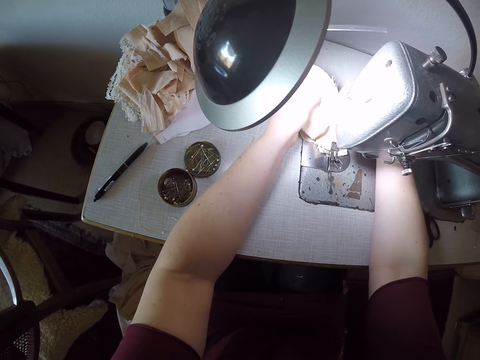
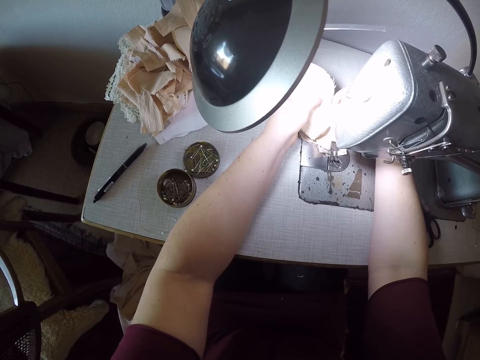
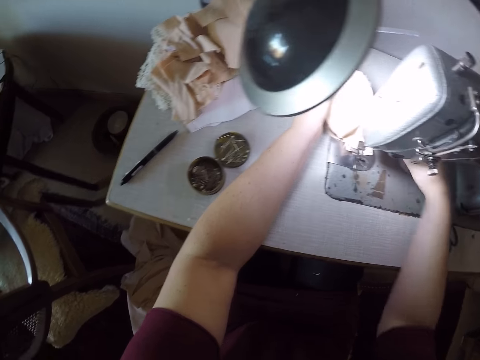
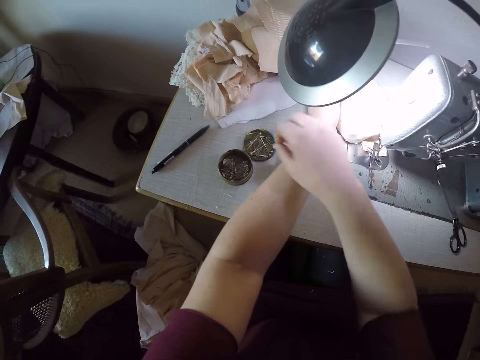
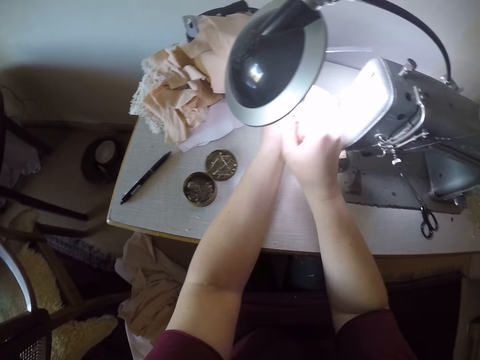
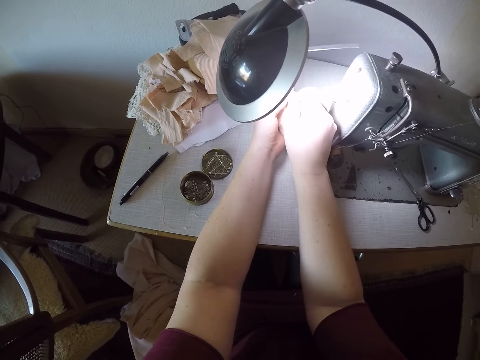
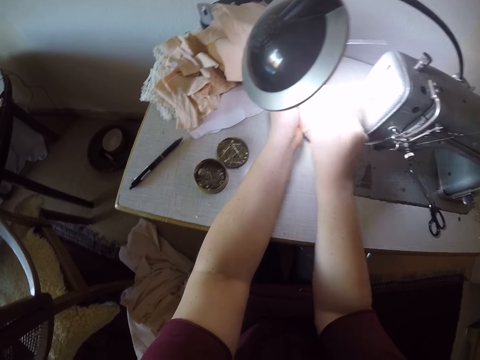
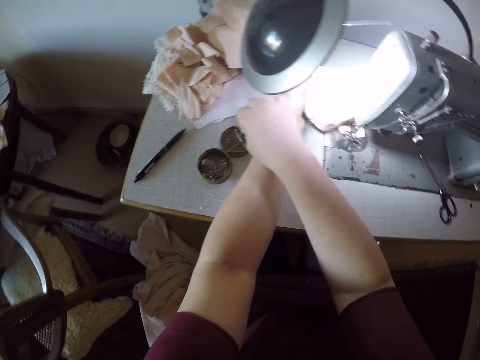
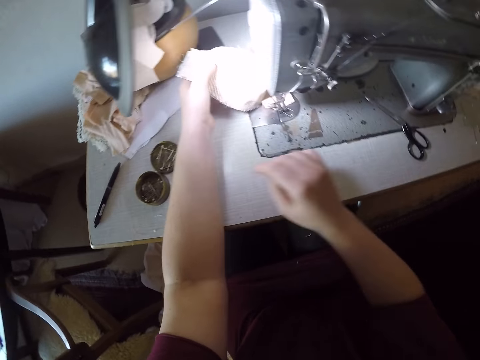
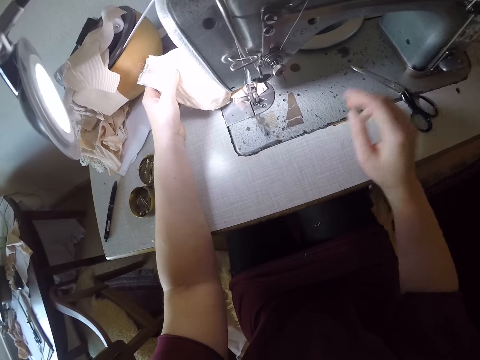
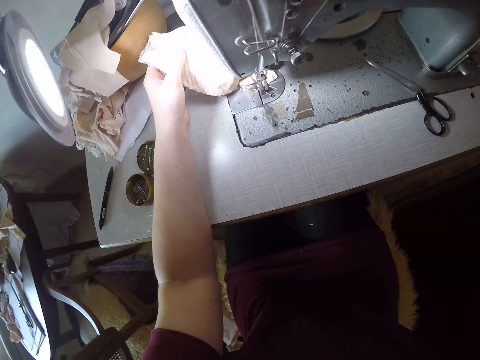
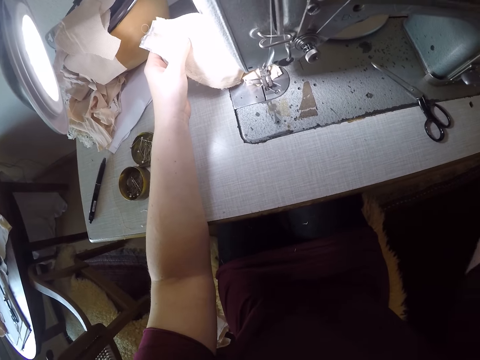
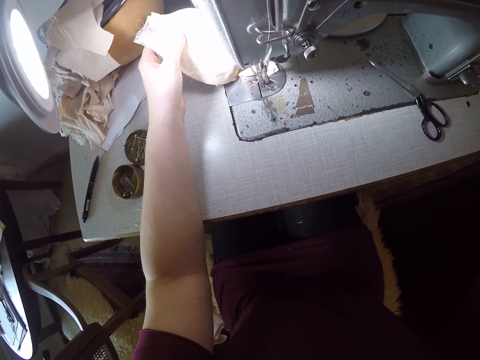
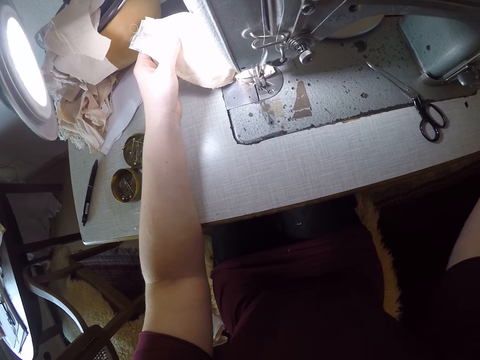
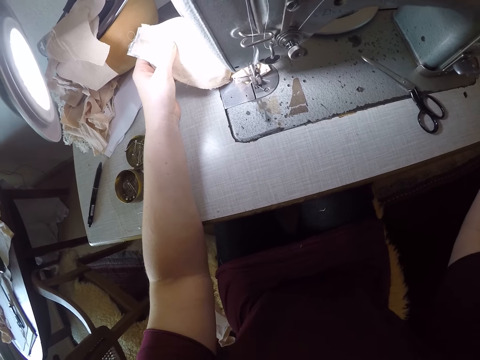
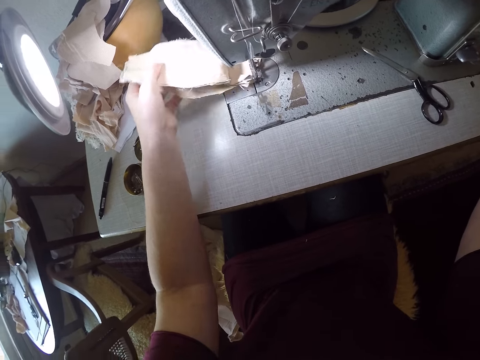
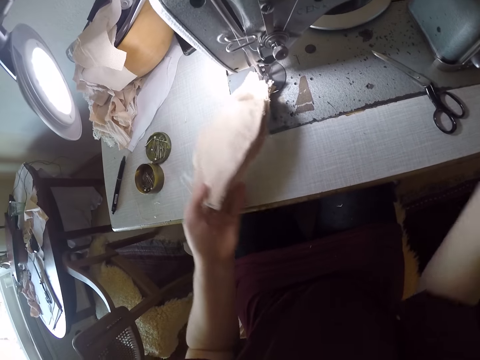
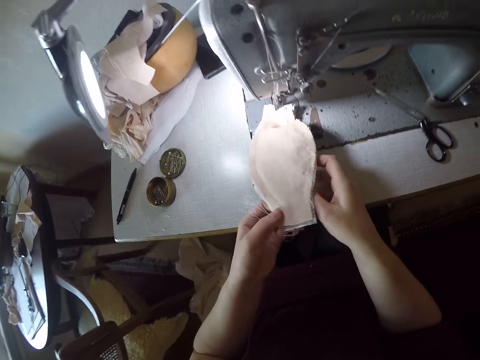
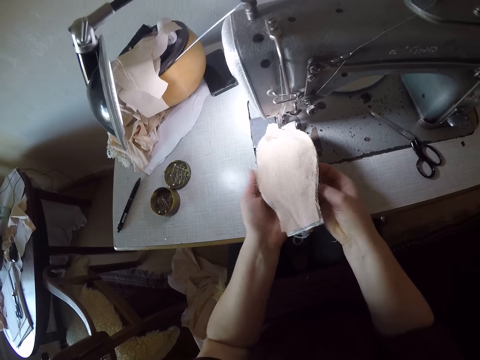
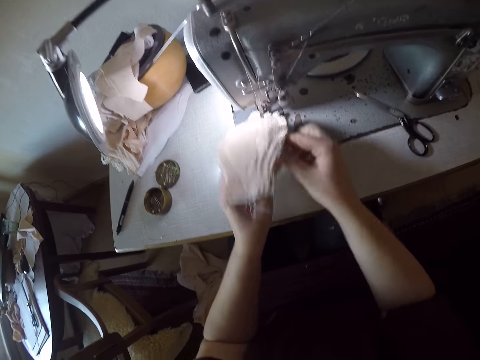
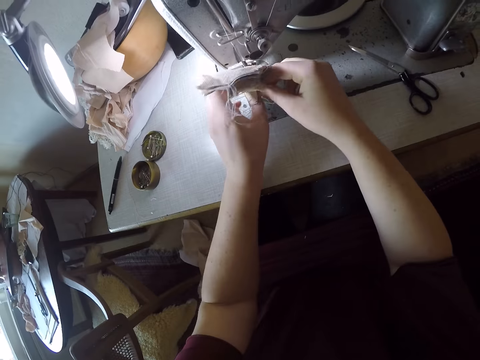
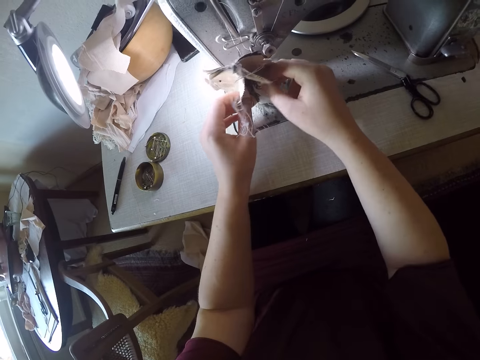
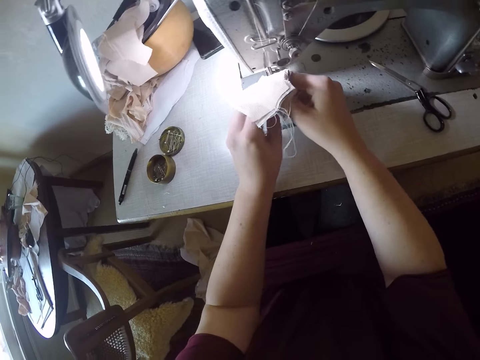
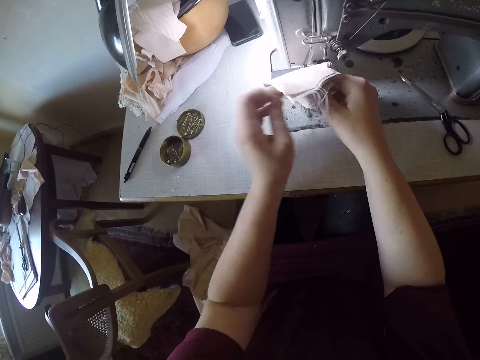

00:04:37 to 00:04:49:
The camera wearer takes a pin from the container. They put the pin into the material. They take a pin from the container. They look aside. They turn the cloth. They examine the material. They raise the facemask with both hands.

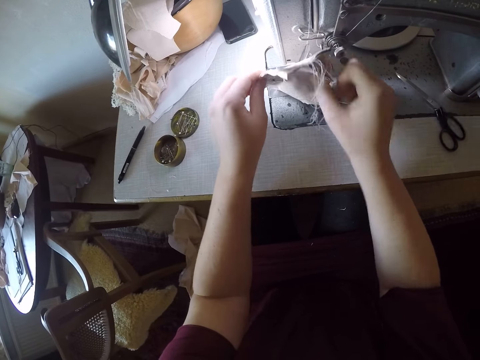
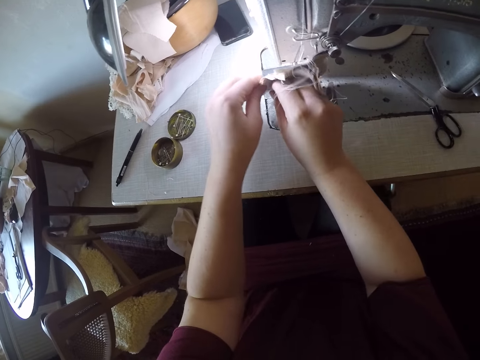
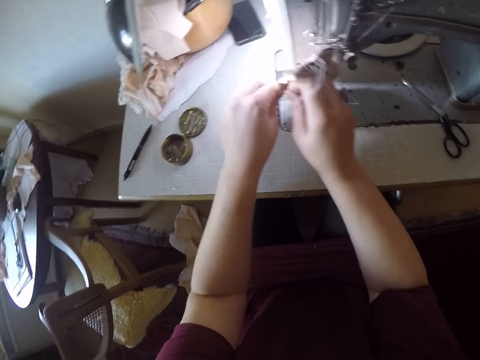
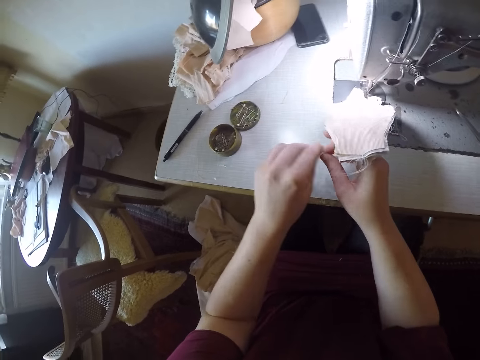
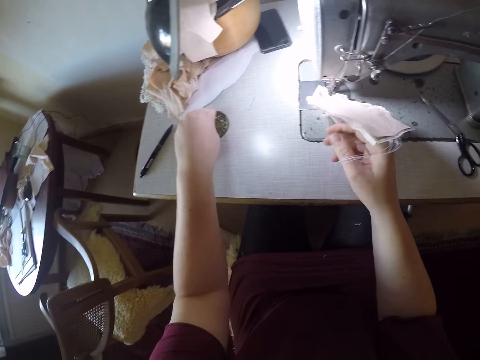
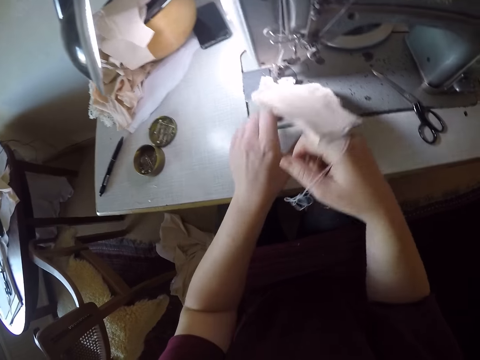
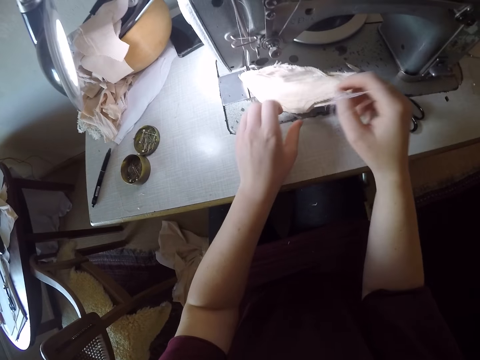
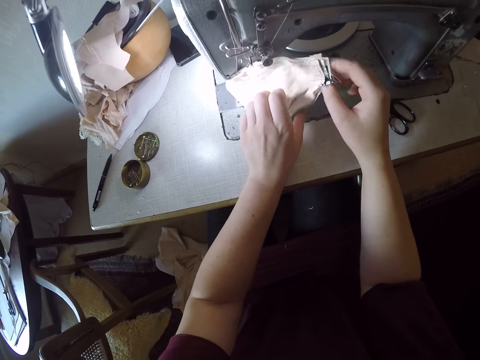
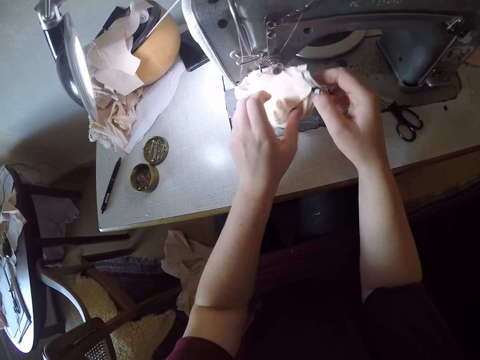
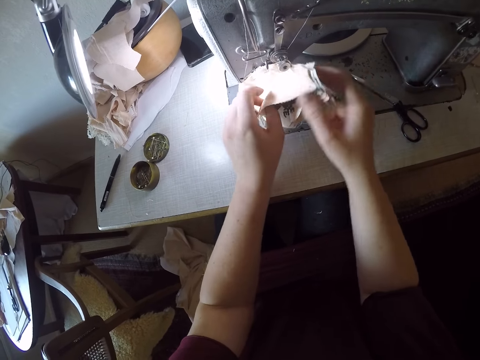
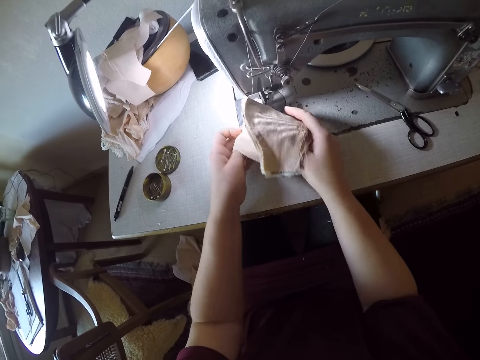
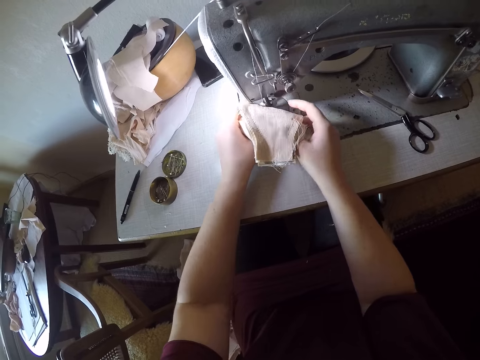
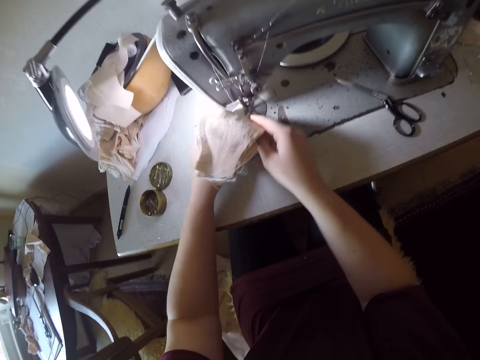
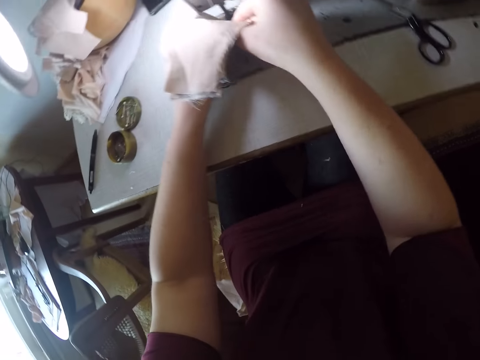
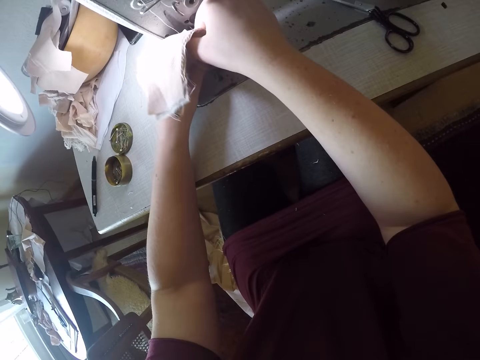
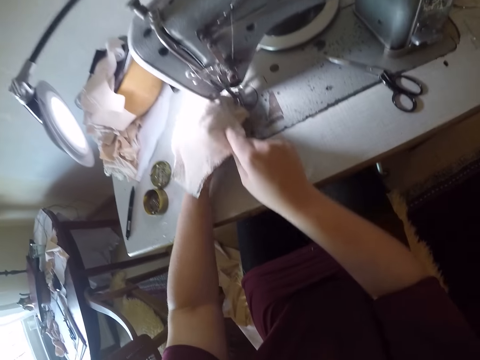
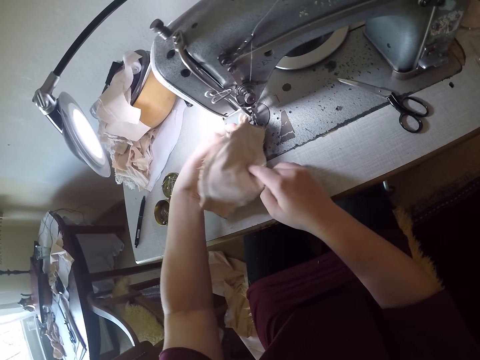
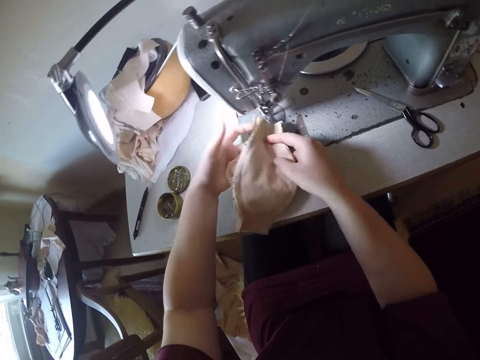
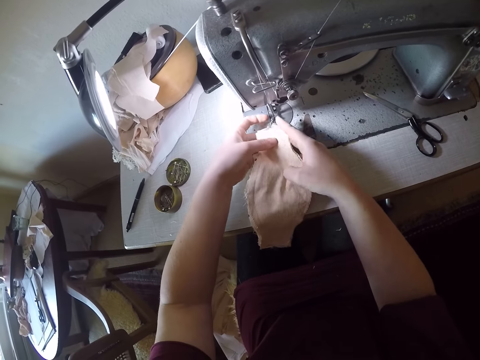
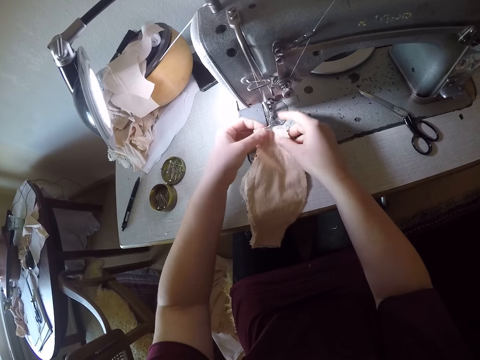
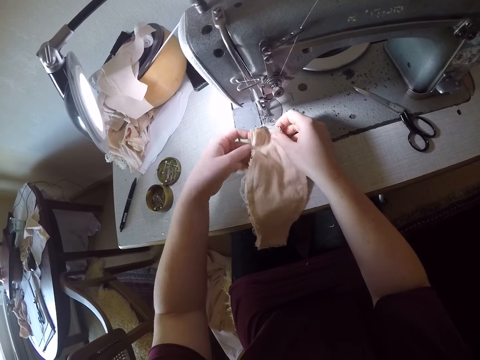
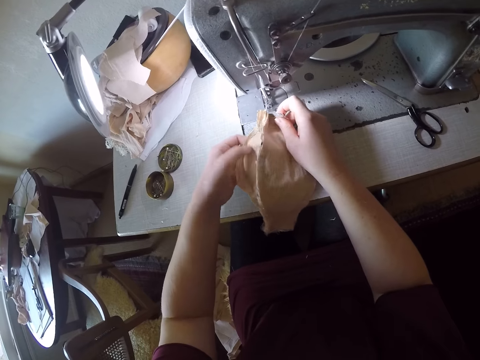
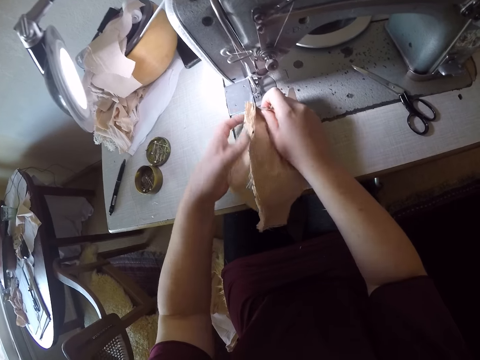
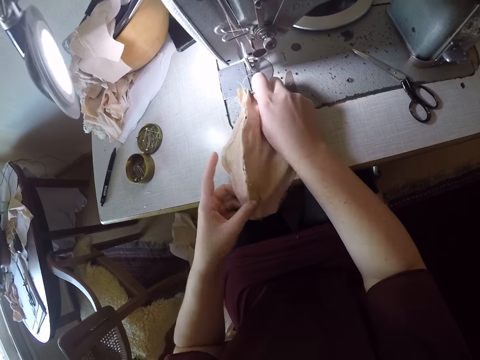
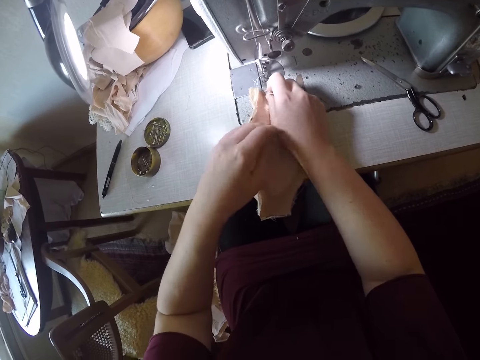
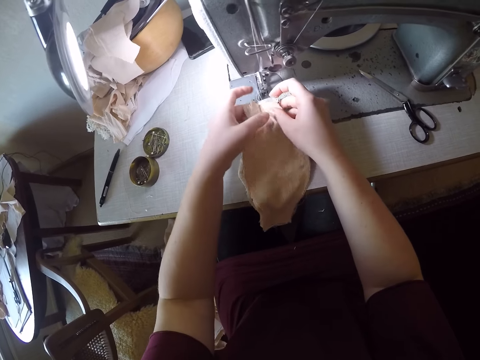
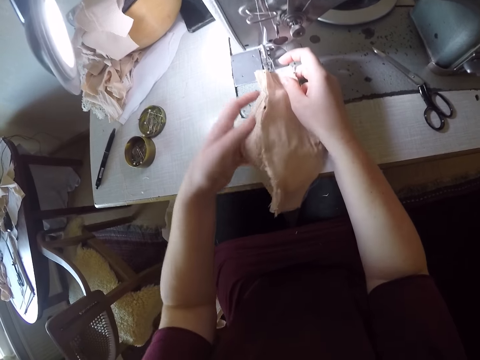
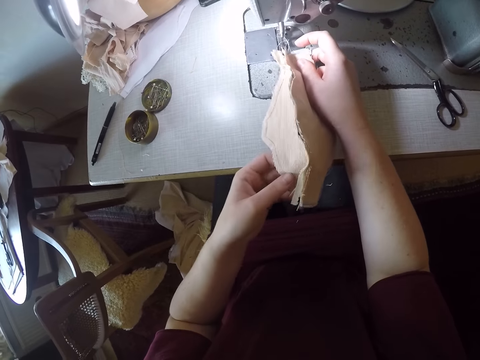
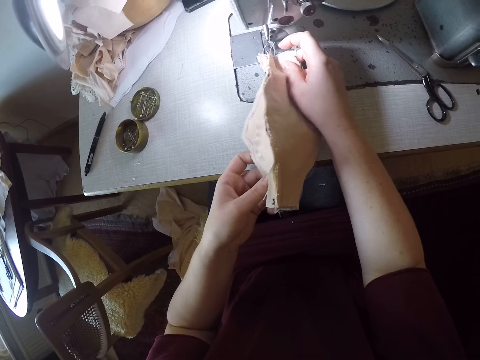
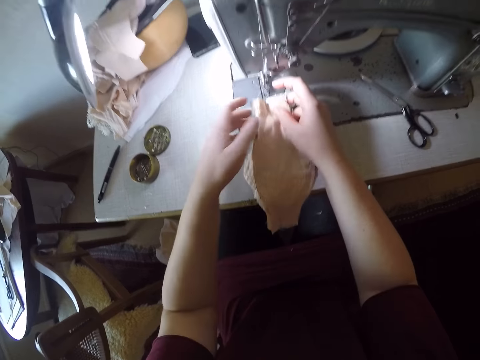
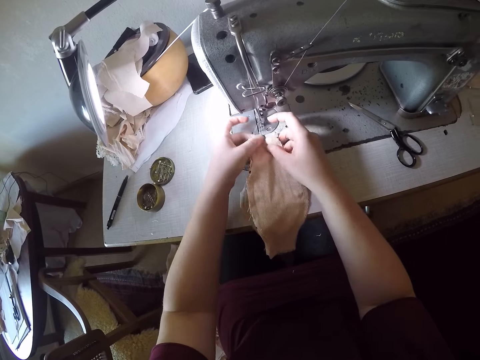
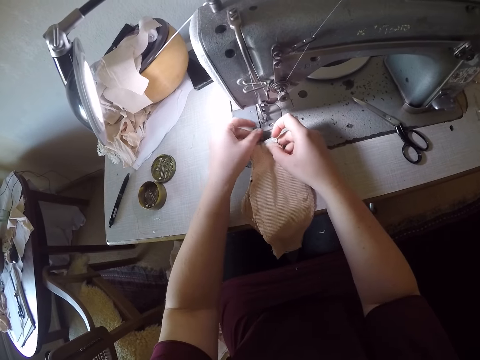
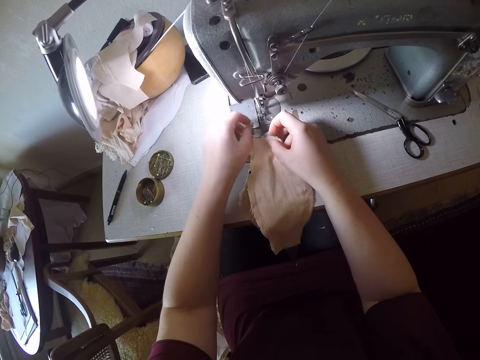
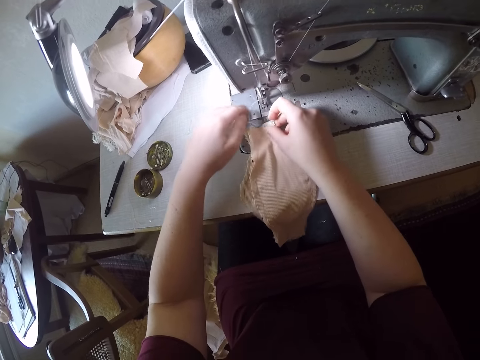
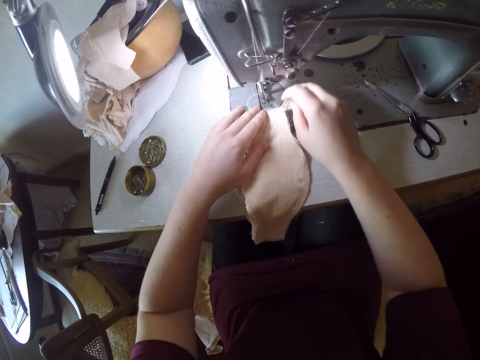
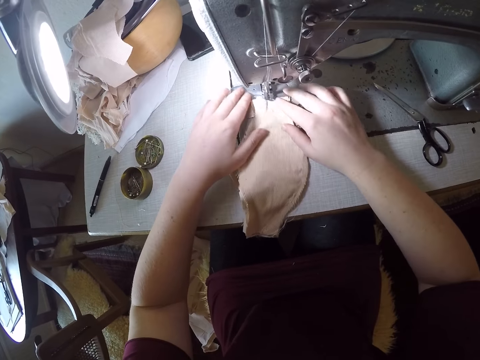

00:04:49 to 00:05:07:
The camera wearer picks out a needle from the facemask. They drop the needle in a container on the work table. They straighten out the facemask with both hands. They push the cloth under the presser foot.
